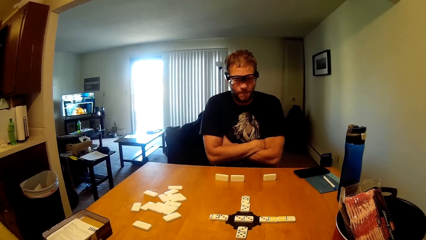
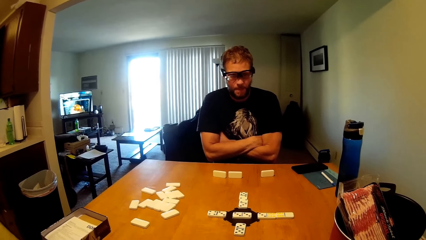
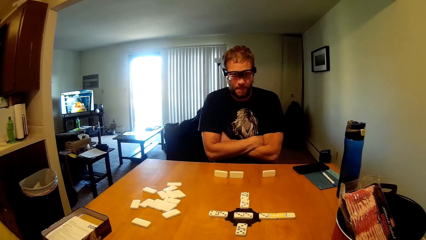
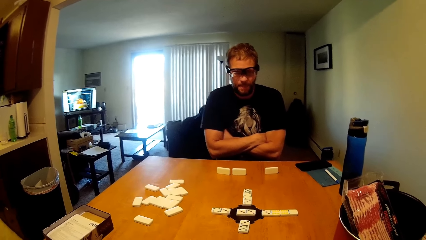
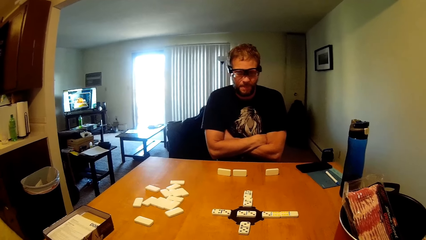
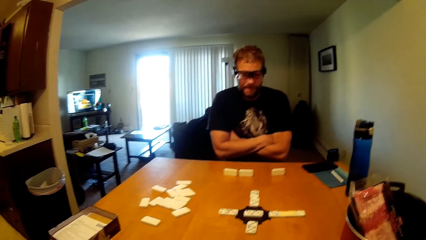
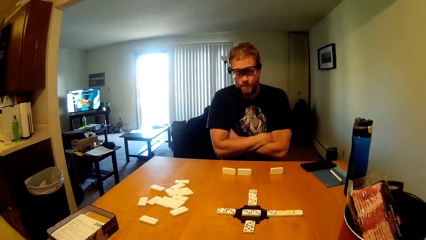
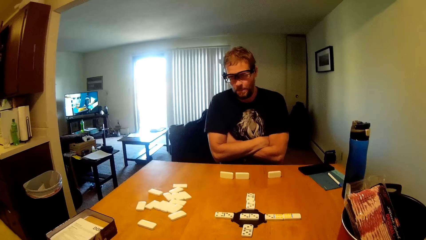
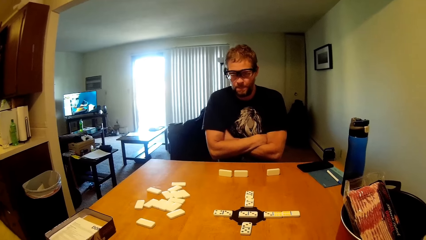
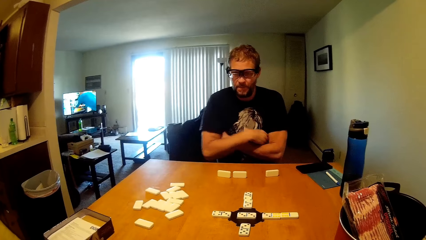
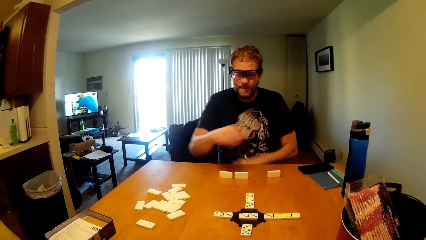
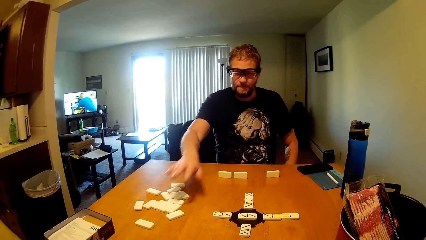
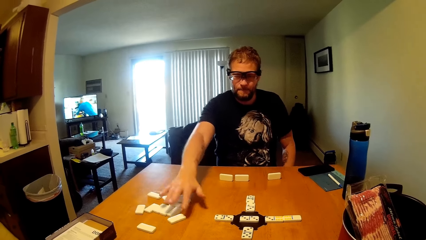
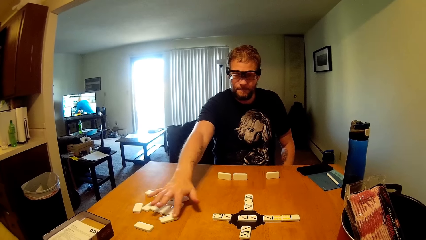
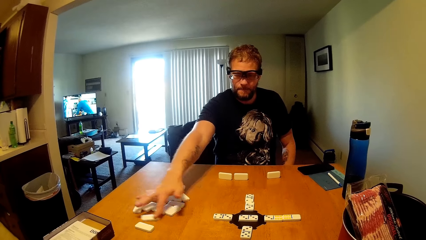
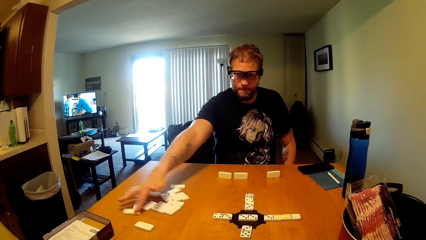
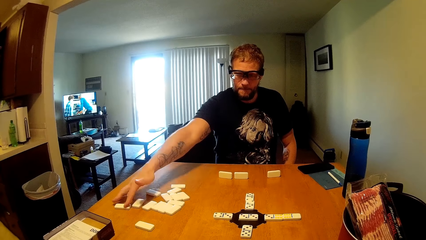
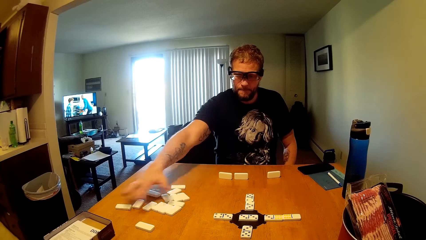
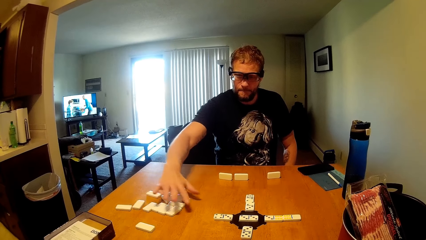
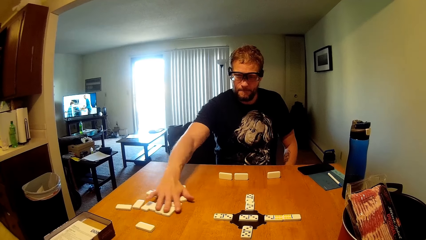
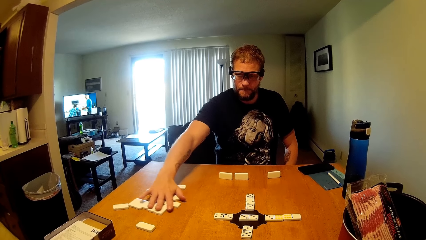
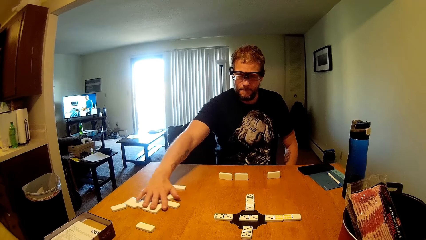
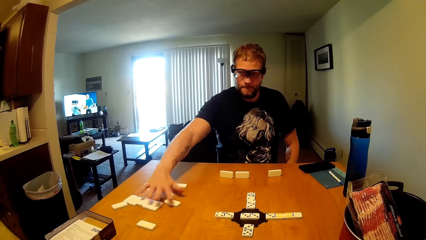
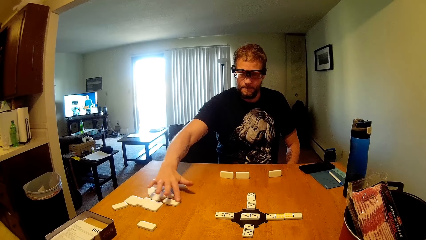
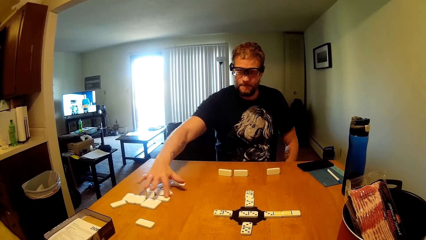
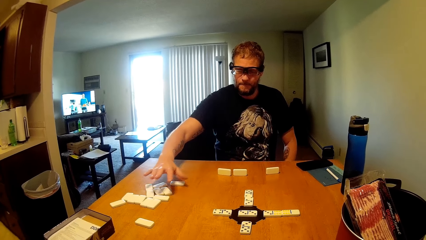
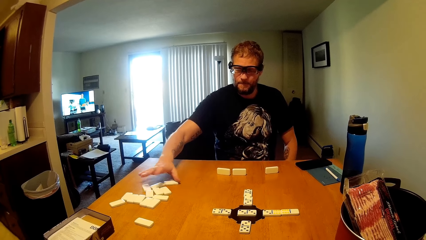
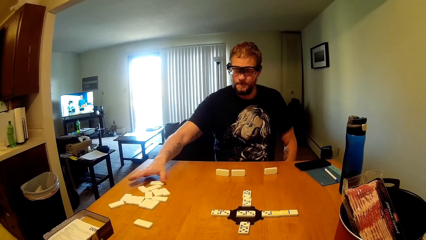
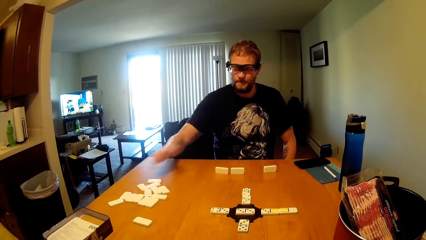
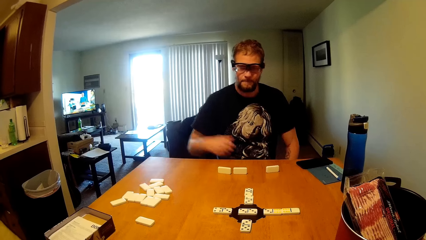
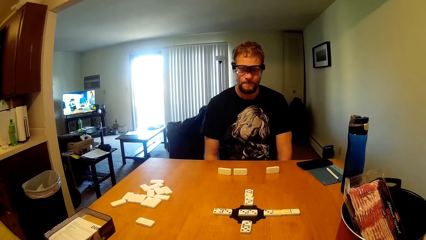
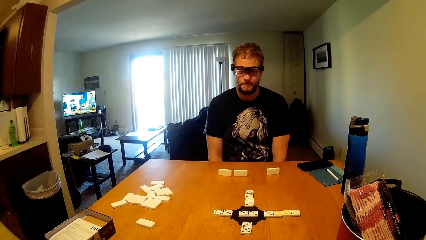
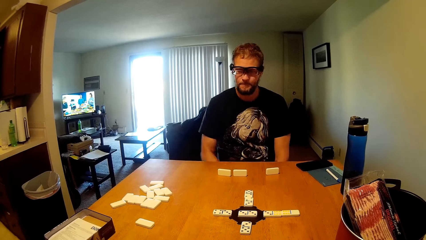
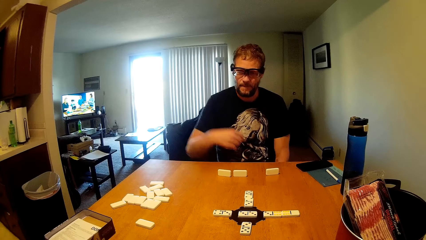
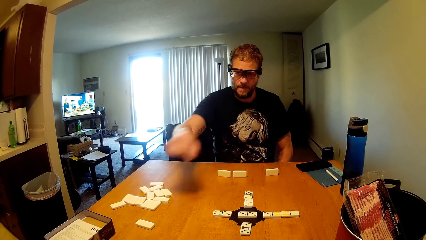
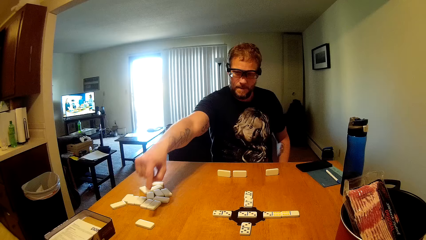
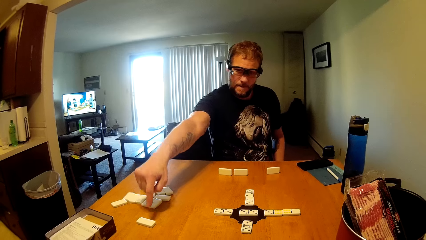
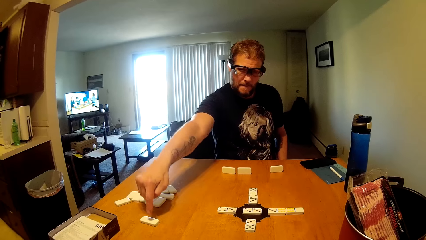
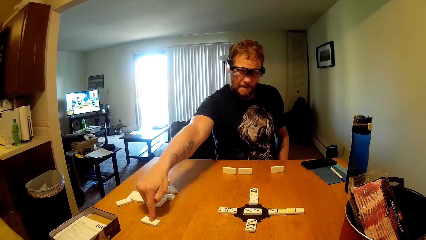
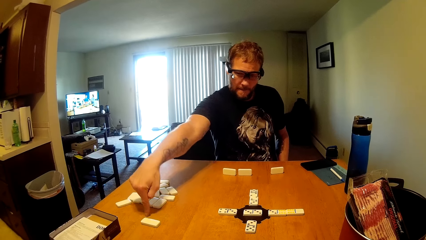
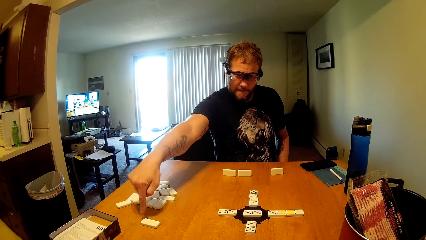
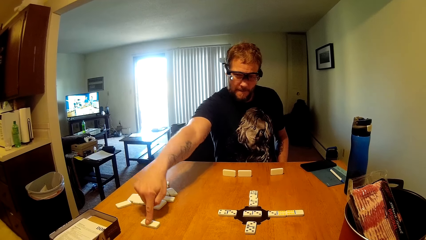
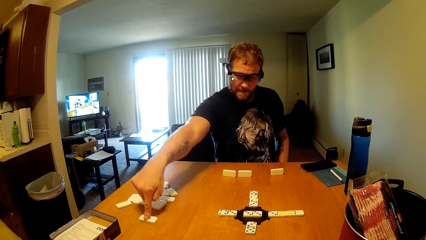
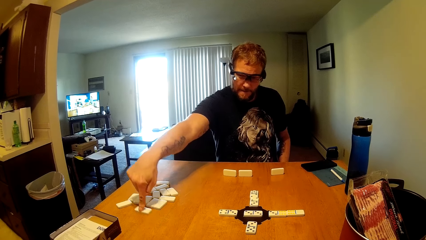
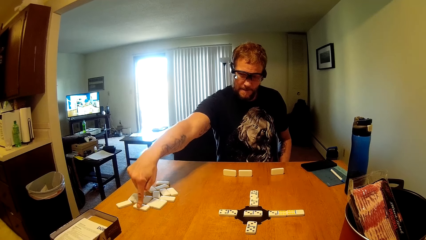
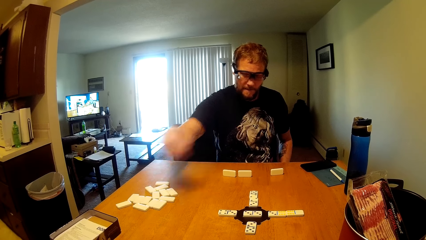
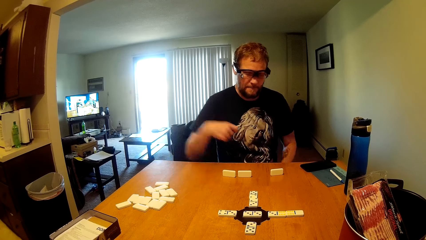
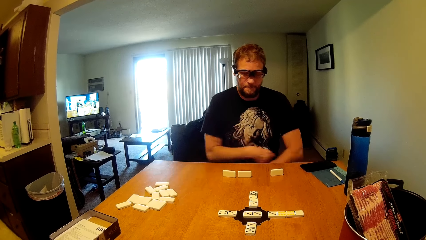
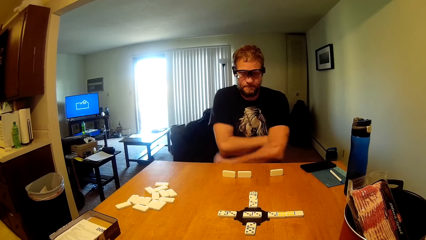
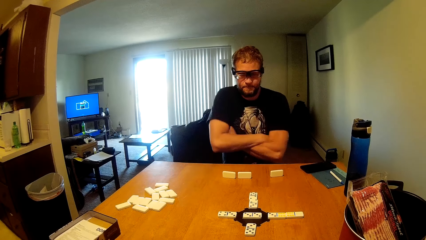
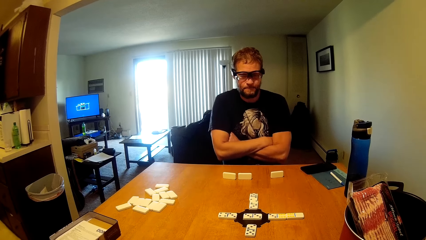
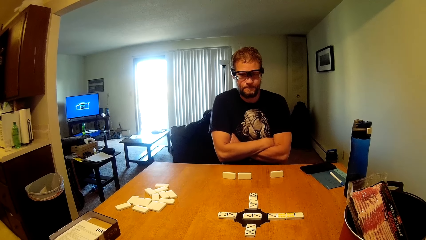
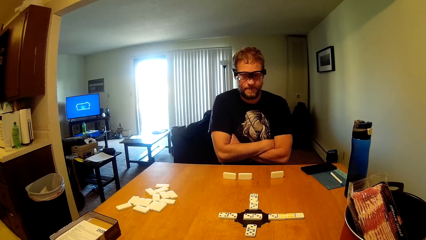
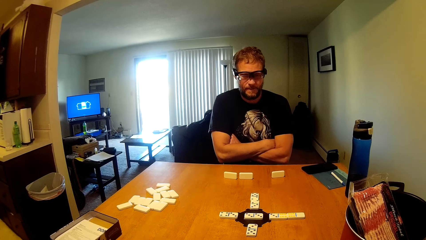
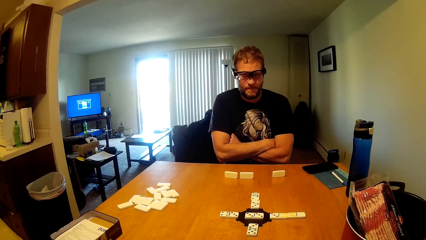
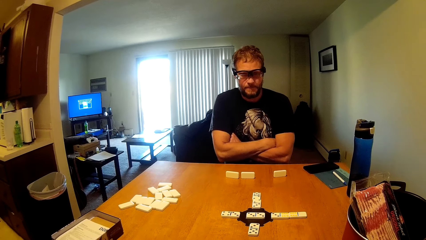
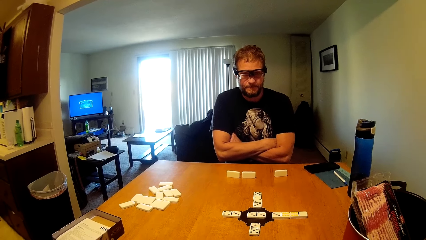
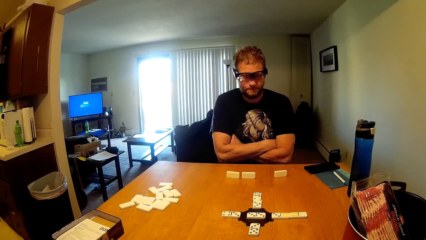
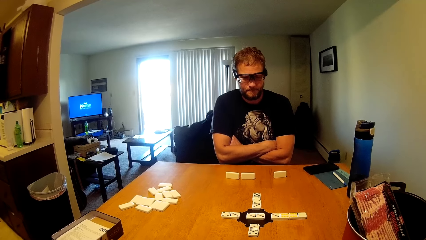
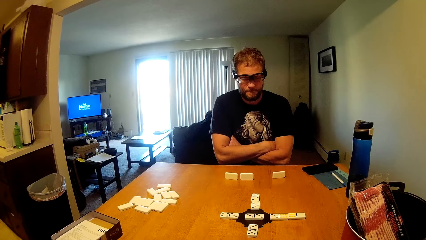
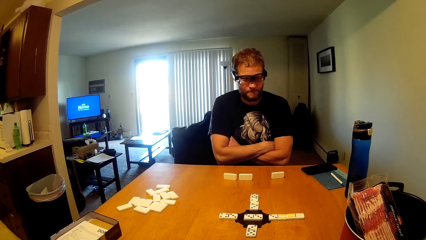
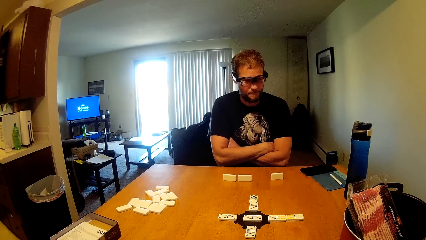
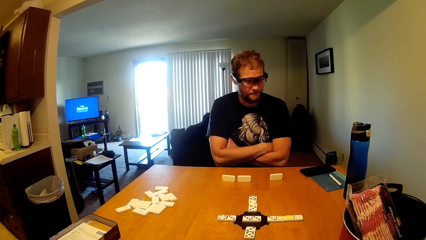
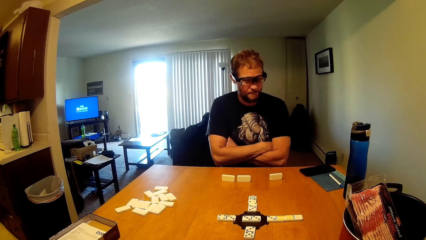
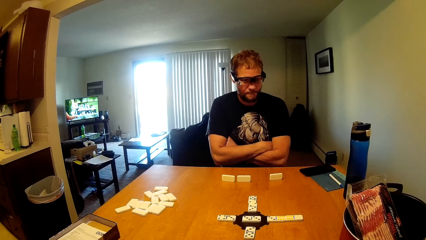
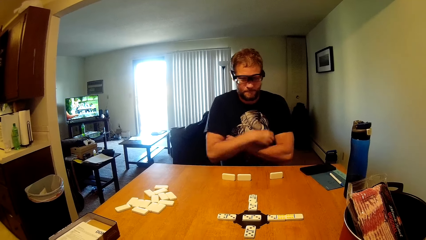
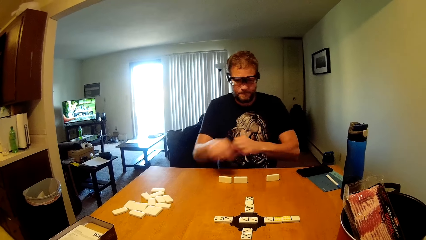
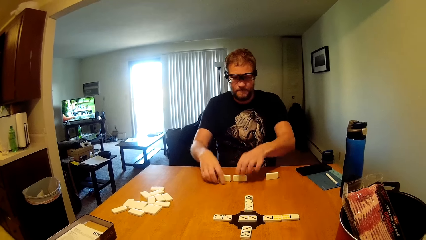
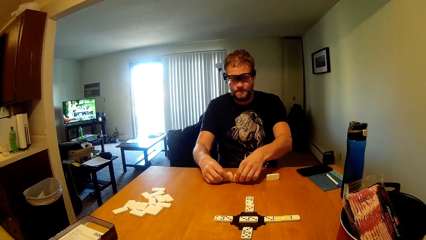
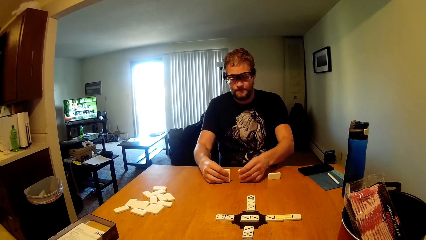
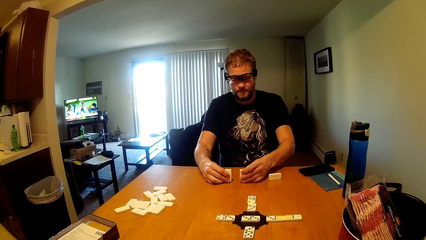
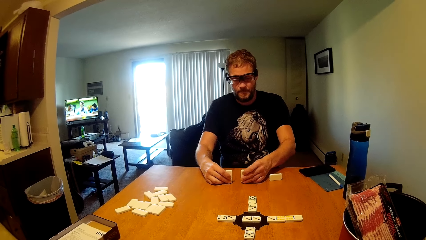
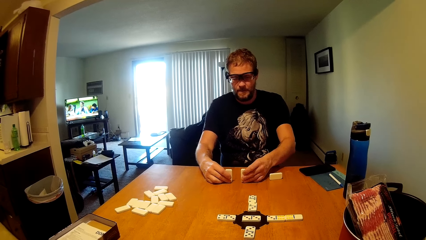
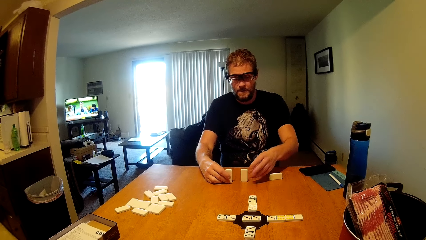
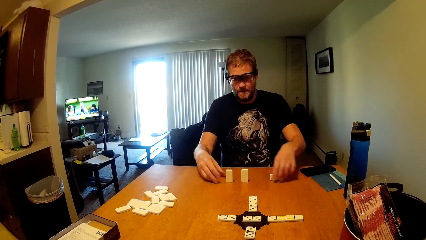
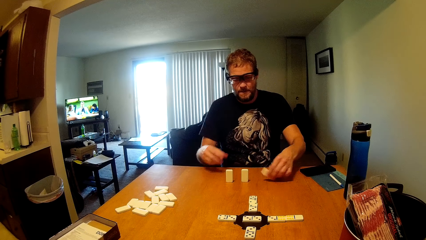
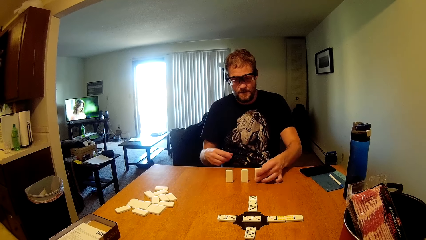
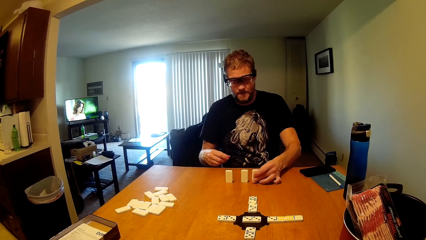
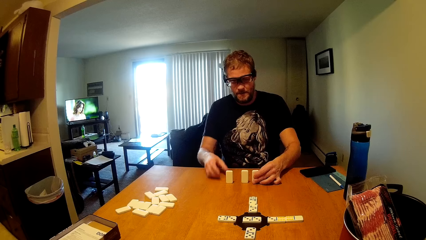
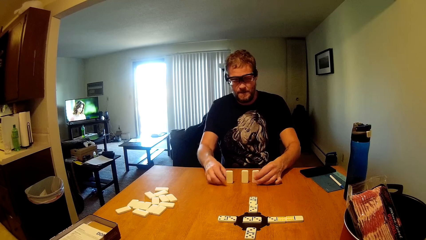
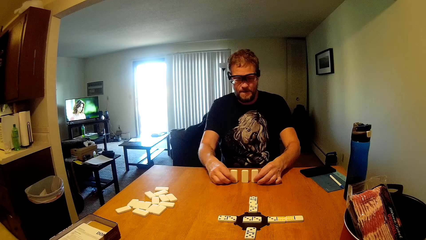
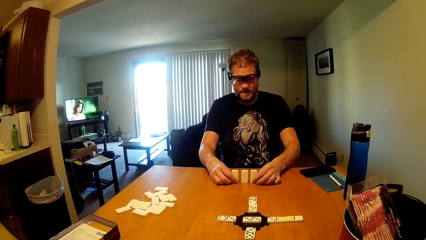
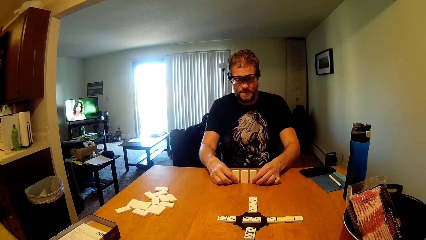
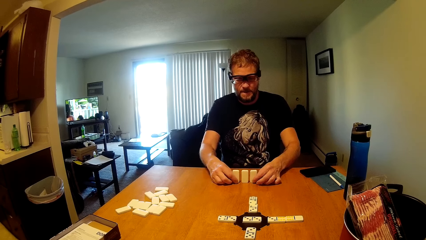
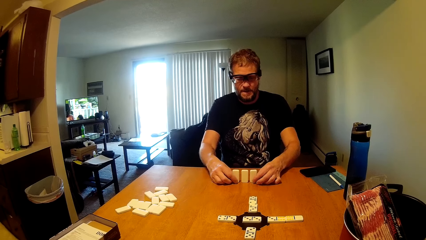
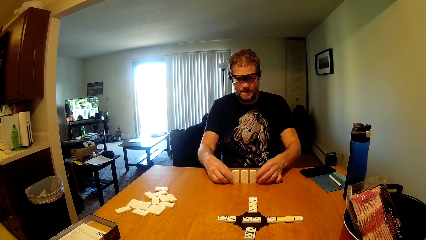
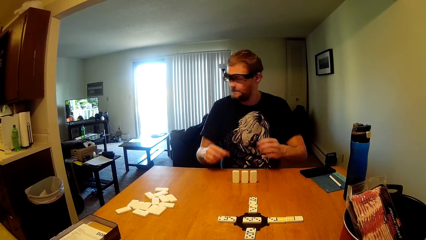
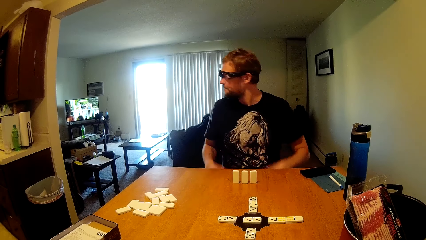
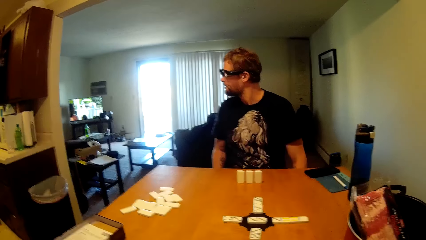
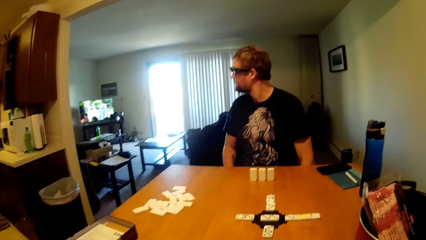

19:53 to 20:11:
A man moves the dominoes on the side of the table. He picks up a dice repeatedly. He folds his arms. He arranges his dominoes.
